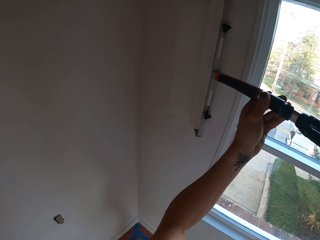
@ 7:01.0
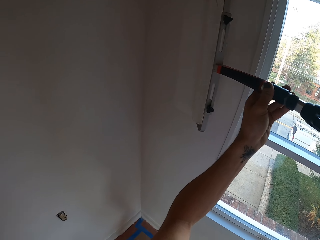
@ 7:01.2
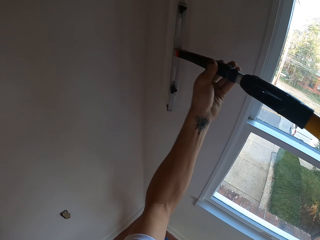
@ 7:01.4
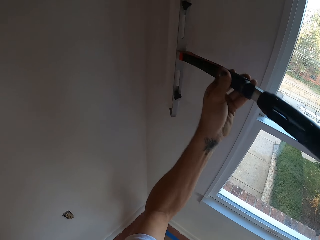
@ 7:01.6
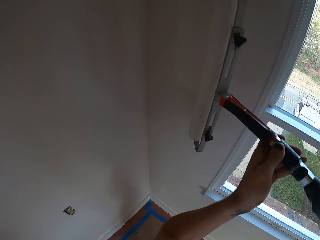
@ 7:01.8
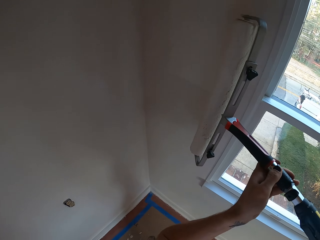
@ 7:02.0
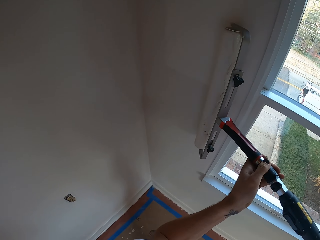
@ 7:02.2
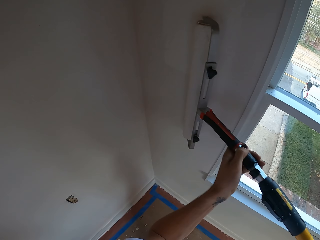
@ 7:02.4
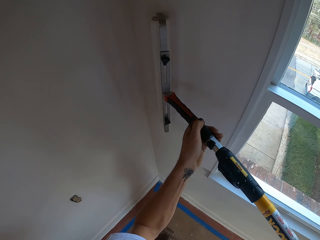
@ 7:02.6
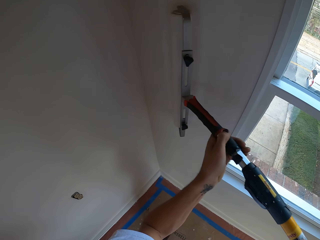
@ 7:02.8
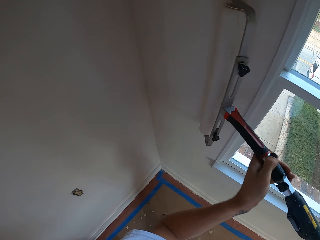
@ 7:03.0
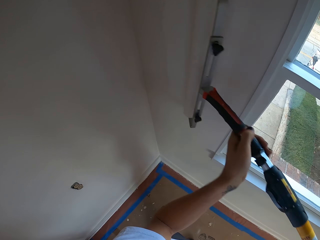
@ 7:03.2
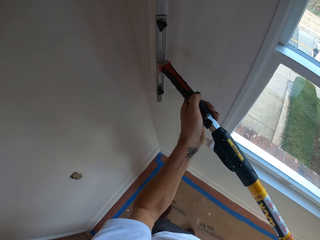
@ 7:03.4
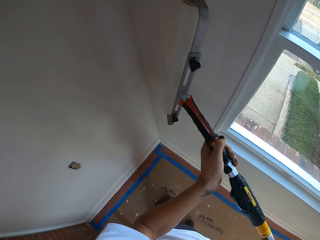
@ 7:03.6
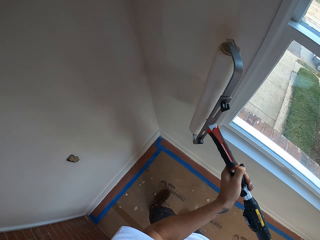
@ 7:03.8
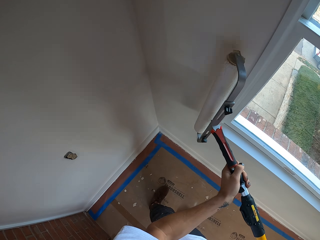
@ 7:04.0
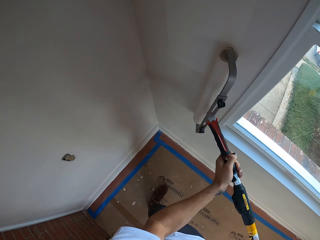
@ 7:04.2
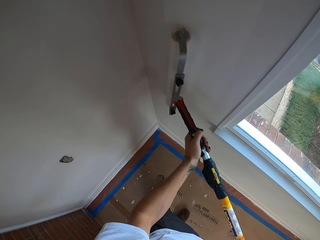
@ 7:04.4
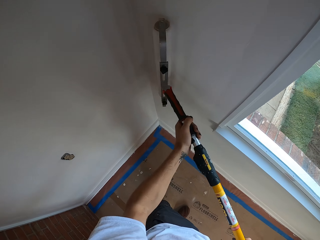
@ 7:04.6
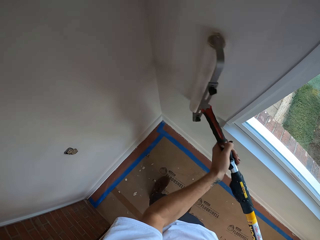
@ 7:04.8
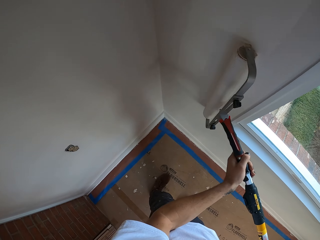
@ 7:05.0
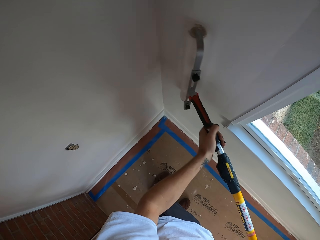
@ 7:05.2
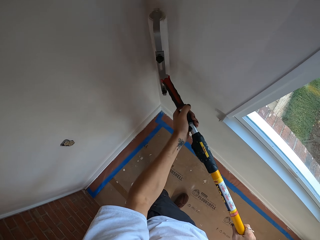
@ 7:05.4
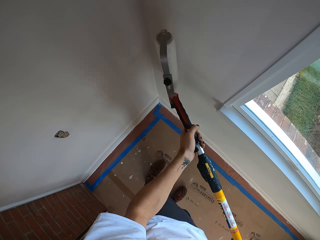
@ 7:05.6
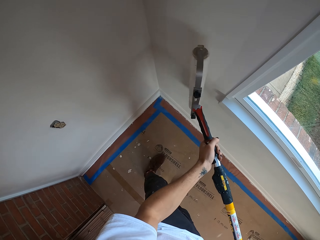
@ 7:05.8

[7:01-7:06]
The camera wearer paints on the wall with a paint roller.

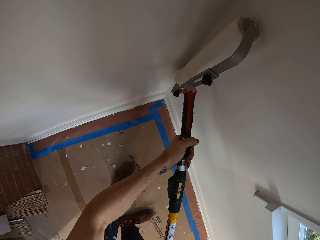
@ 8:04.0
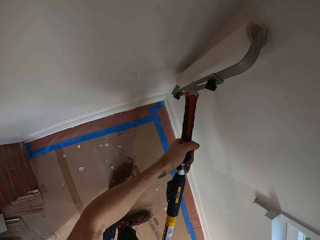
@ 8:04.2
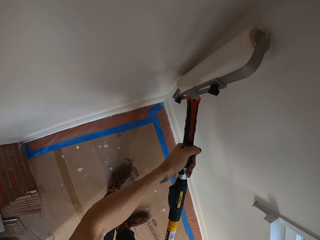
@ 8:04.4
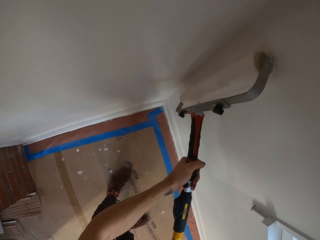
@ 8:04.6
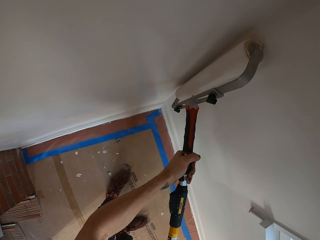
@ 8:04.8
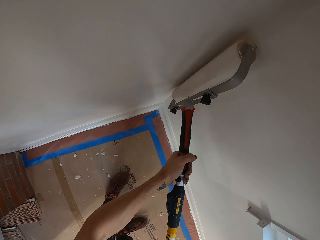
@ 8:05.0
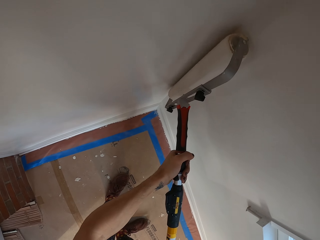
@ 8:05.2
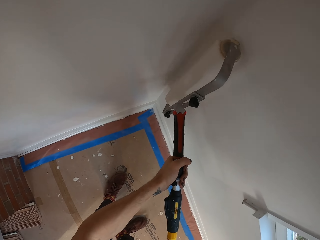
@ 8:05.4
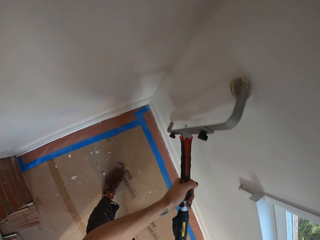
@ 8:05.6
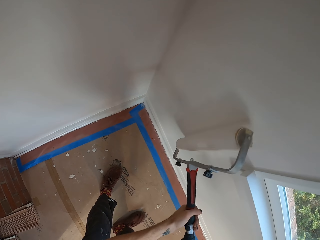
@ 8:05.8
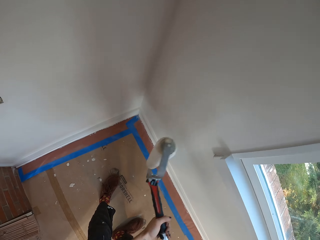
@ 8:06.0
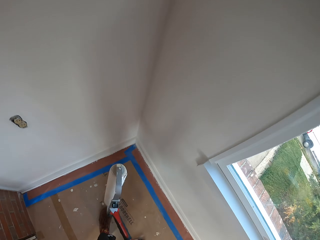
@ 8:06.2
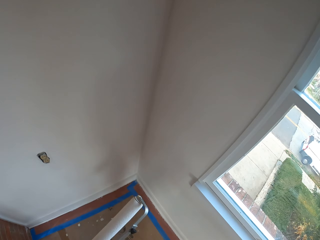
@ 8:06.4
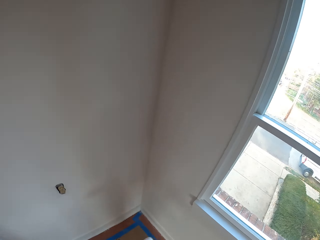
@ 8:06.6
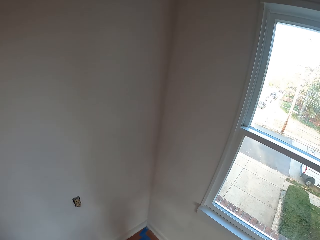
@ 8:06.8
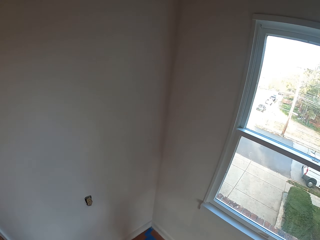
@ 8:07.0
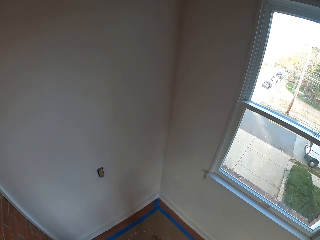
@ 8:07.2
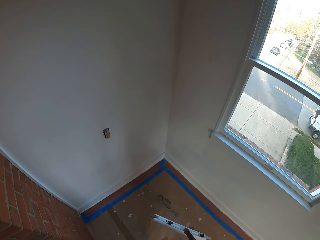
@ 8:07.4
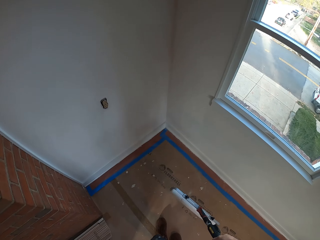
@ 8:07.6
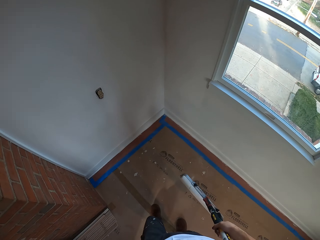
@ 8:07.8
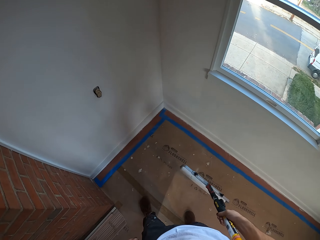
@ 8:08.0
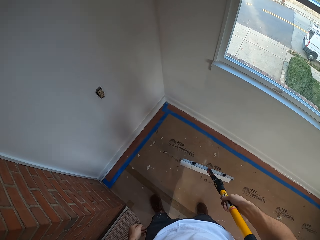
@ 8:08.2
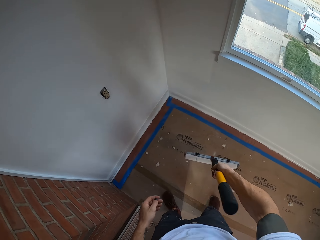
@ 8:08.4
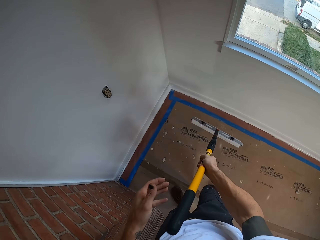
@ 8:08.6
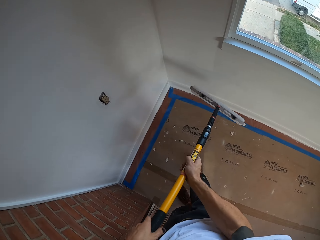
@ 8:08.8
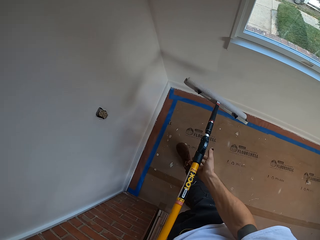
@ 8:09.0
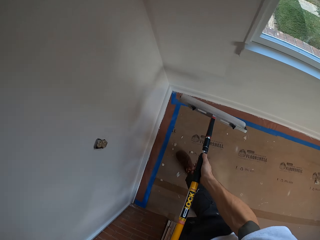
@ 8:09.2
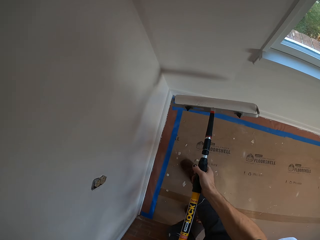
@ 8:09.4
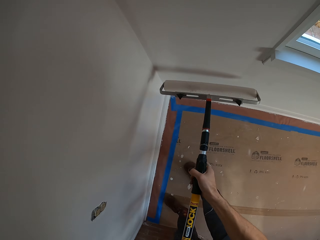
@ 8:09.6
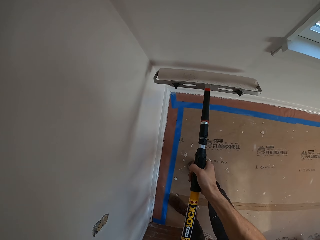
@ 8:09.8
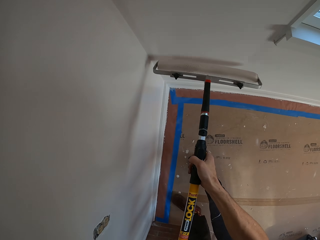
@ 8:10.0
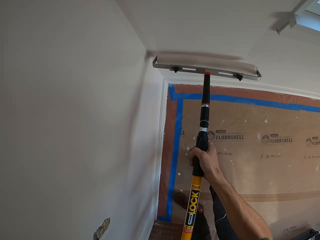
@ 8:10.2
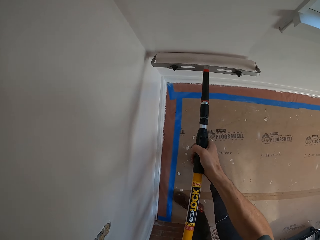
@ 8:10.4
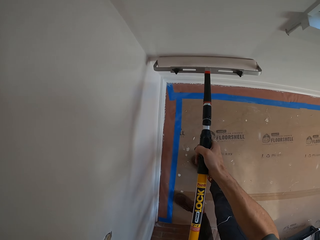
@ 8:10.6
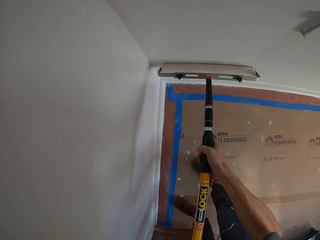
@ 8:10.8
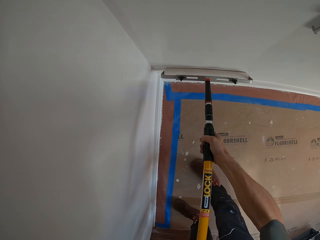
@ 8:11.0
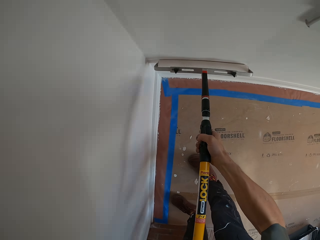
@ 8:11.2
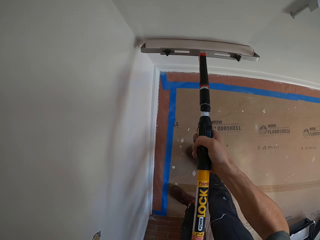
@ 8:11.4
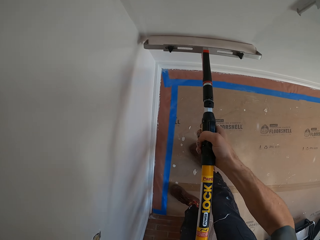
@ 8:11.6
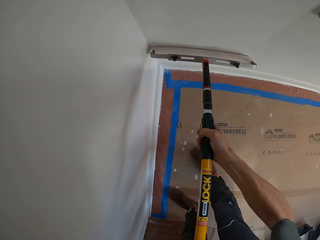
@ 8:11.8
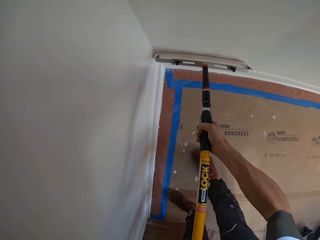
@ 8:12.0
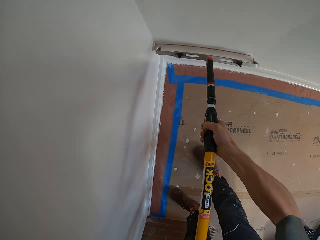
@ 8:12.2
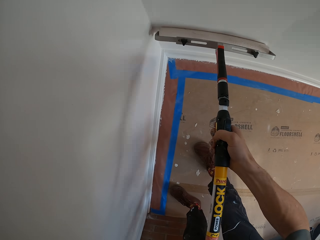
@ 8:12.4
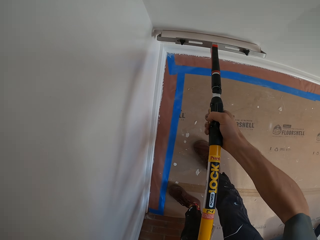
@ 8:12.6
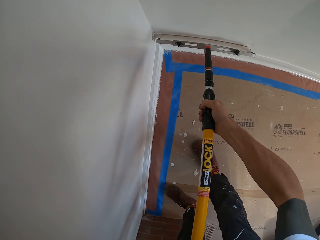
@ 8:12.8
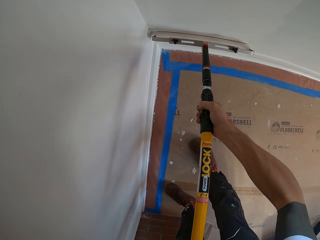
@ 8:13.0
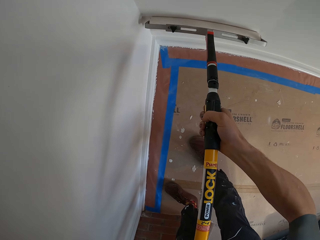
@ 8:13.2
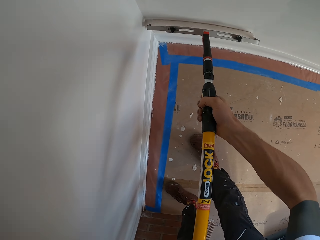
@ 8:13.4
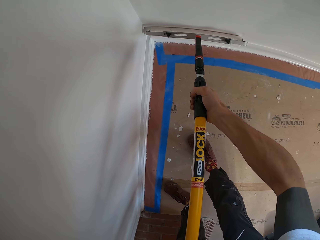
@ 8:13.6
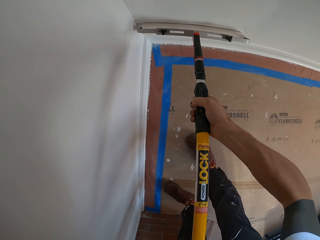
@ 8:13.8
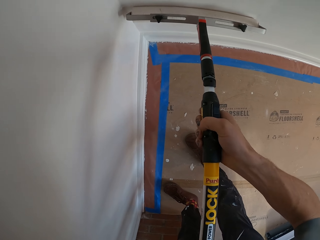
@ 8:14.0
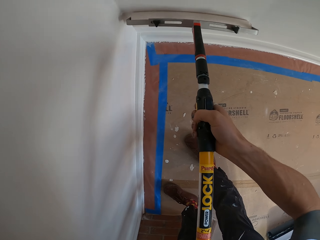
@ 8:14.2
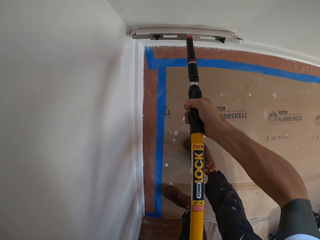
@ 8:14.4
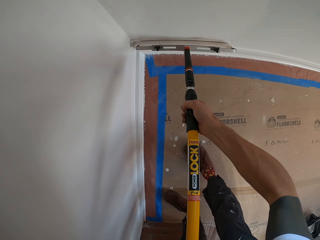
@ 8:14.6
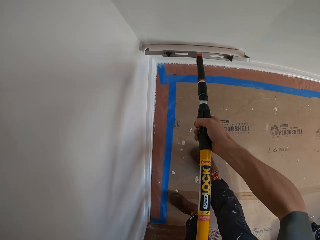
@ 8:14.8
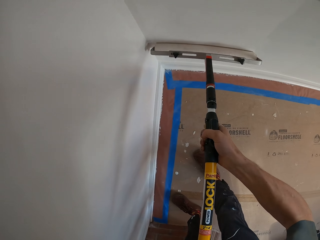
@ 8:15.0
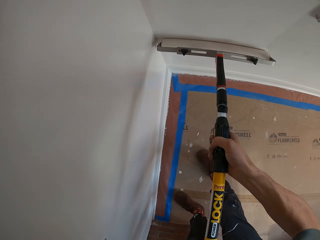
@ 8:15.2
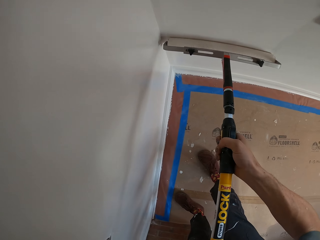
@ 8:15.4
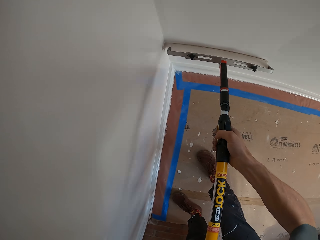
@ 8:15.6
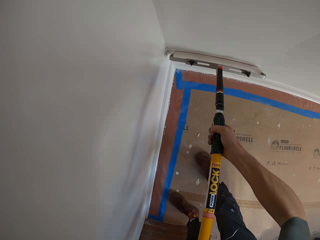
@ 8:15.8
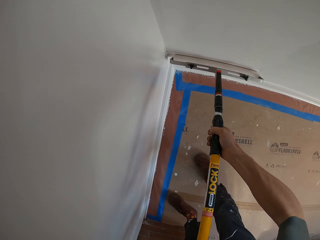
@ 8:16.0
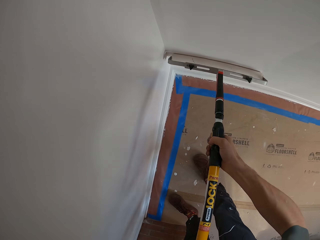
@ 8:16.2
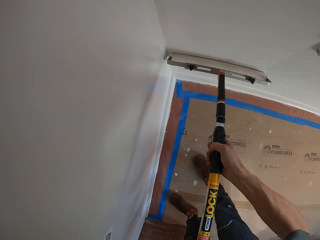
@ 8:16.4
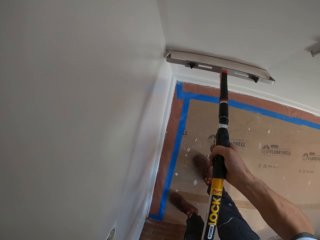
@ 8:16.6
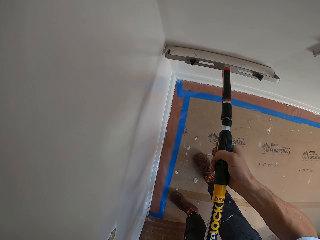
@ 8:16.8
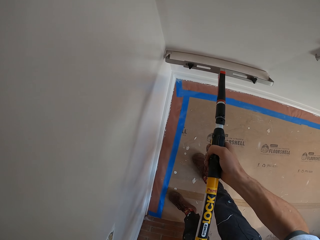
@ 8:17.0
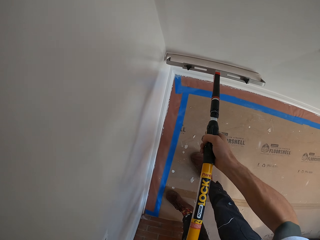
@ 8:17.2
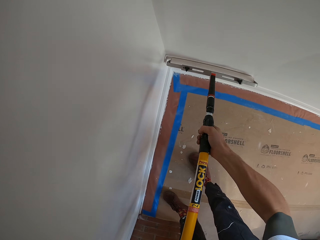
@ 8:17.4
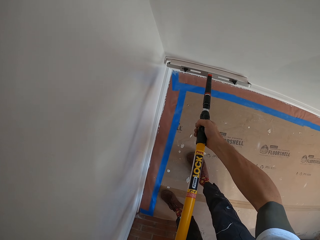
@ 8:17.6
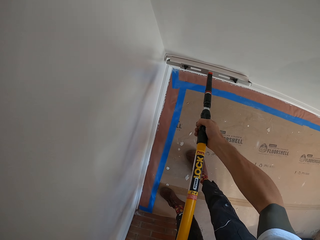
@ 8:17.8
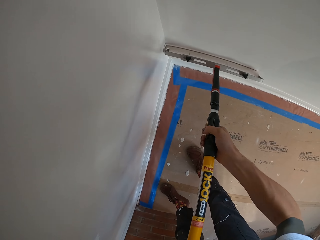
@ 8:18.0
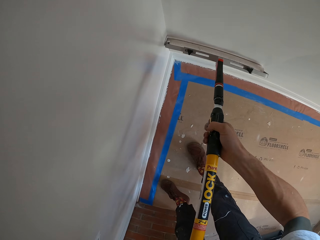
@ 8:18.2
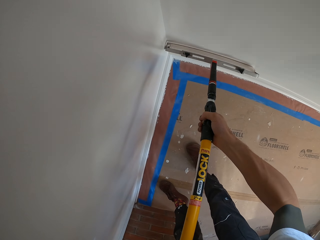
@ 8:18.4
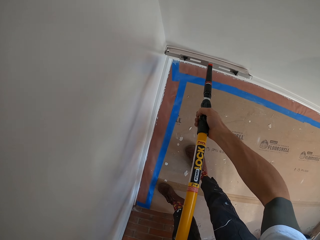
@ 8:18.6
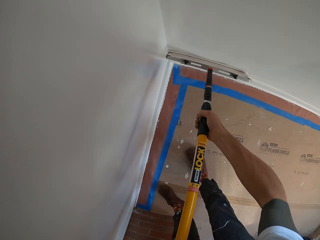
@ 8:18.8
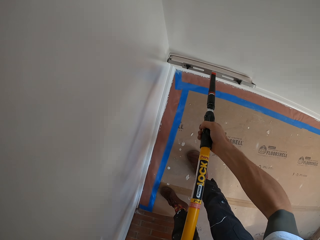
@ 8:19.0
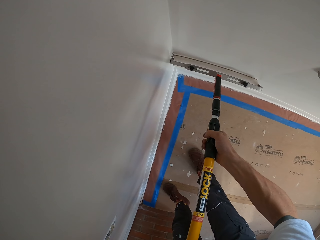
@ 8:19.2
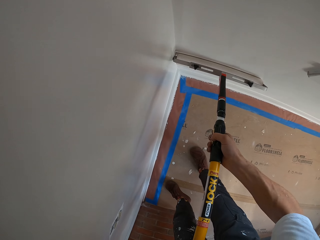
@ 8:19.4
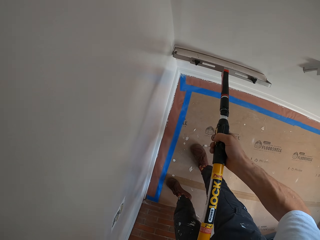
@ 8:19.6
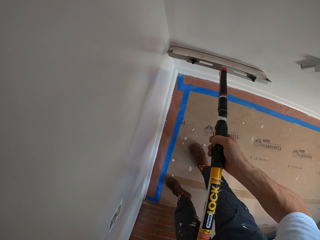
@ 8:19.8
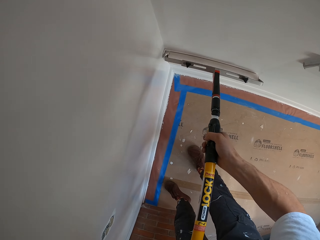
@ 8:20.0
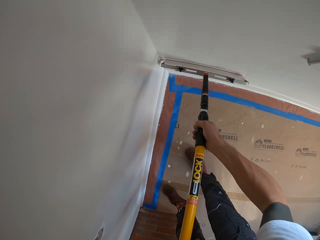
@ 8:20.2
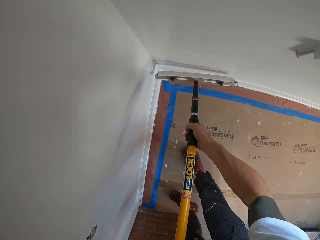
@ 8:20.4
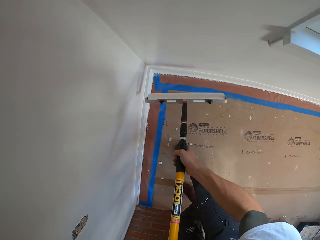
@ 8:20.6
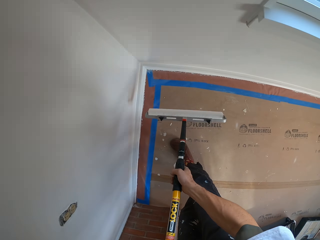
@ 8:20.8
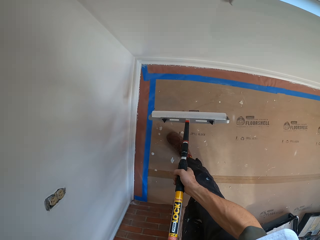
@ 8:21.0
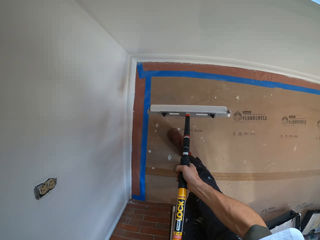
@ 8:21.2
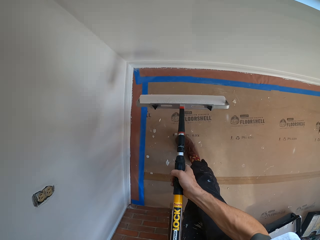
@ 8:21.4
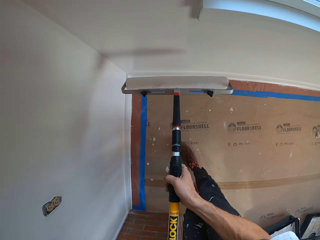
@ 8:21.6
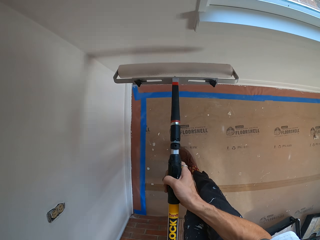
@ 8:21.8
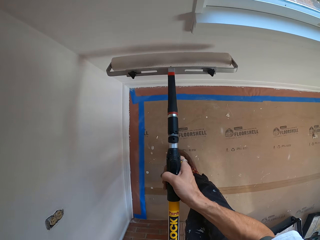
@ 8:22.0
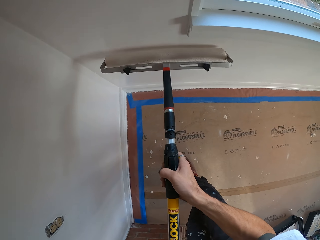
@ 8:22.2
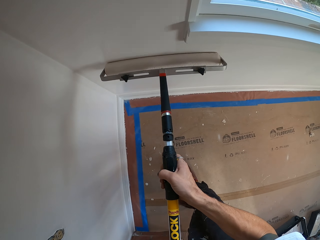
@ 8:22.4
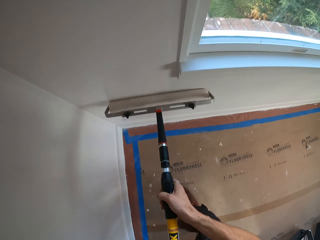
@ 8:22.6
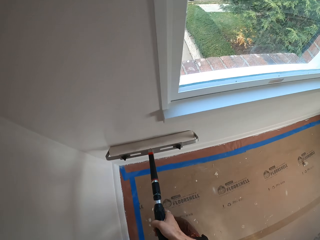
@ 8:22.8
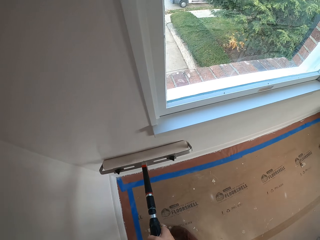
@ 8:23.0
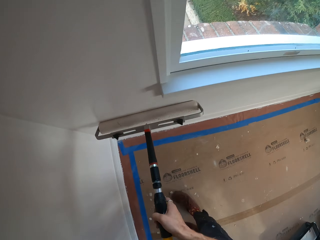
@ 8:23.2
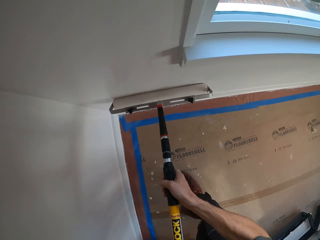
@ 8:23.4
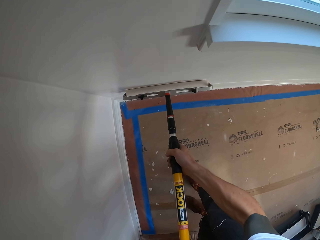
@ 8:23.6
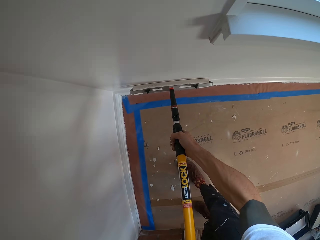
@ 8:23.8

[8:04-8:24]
The camera wearer pauses. They hold a paint roller. They look around. They paint on the wall with the paint roller. They pause. They hold the paint roller. They repaint the wall with the paint roller.
